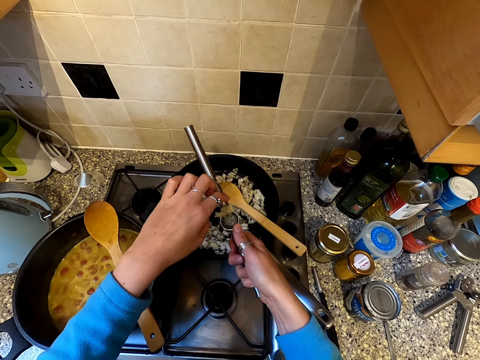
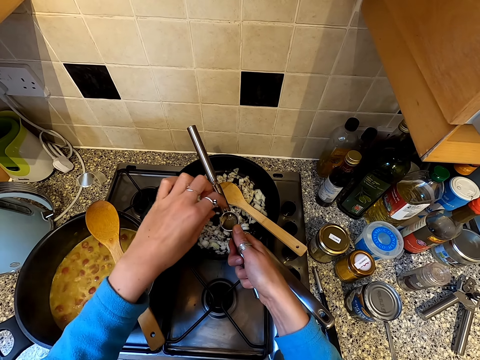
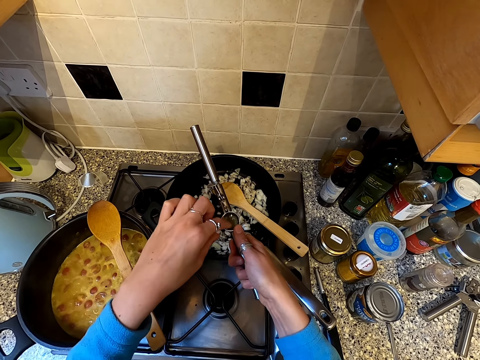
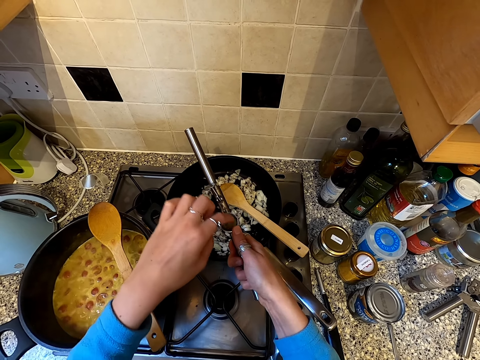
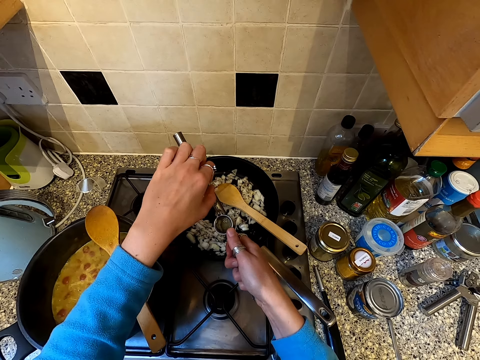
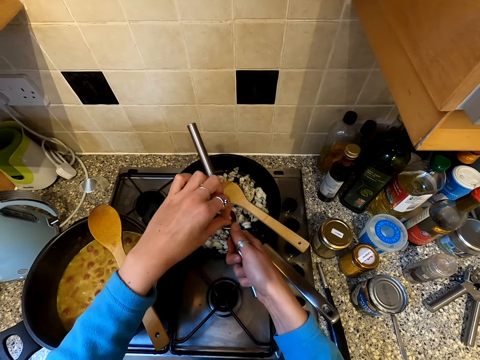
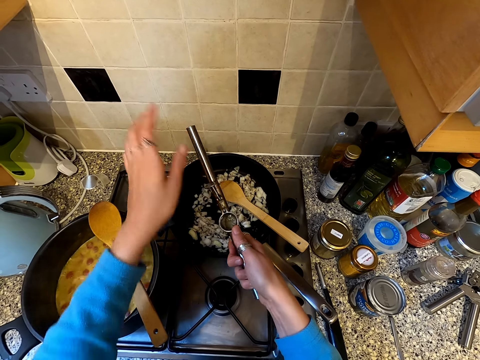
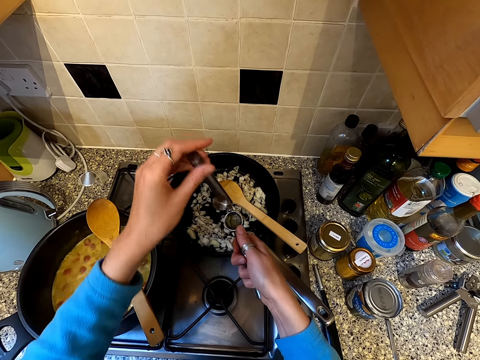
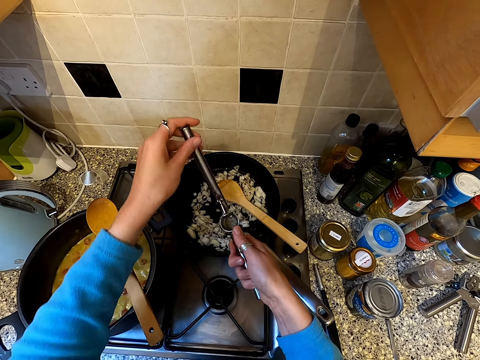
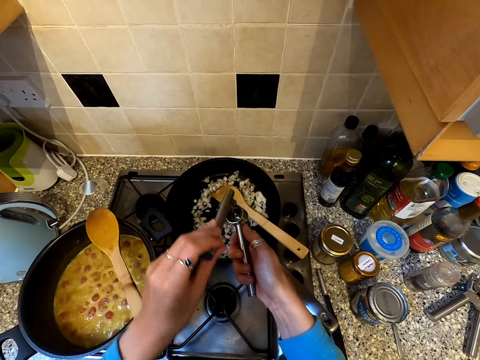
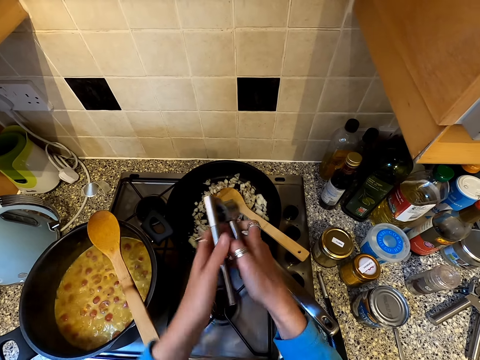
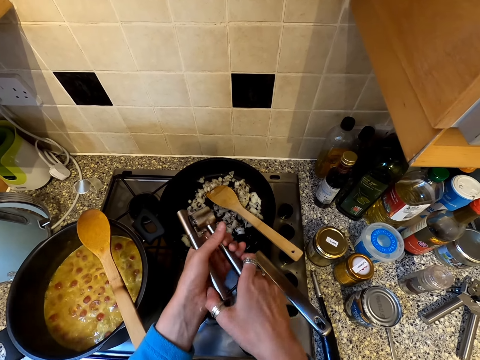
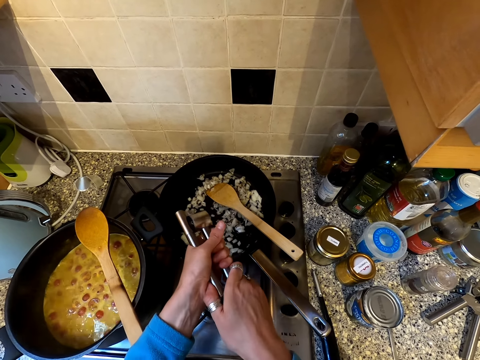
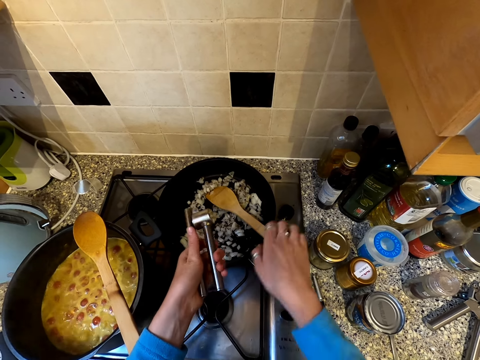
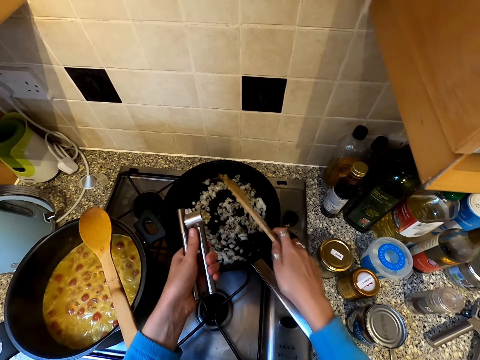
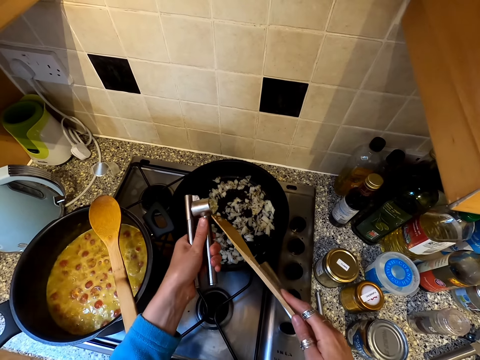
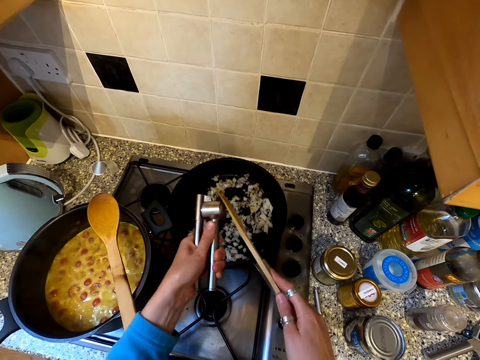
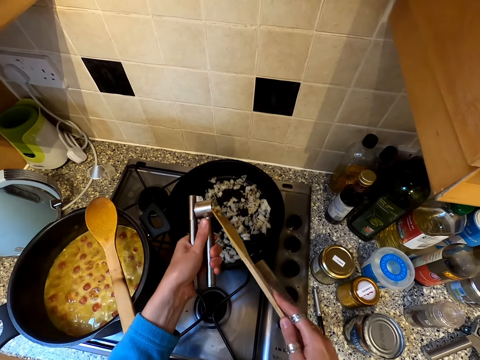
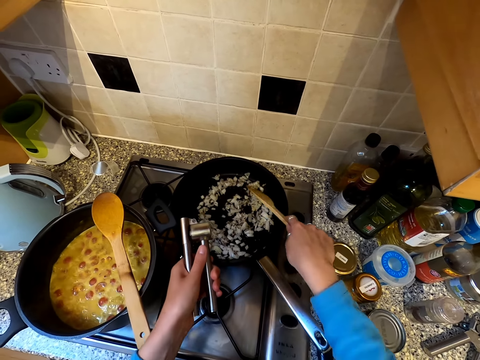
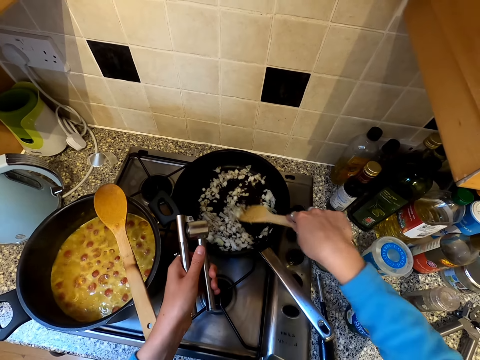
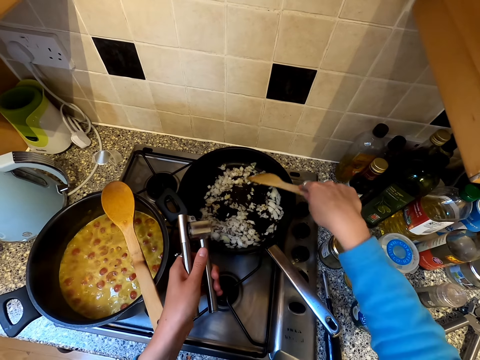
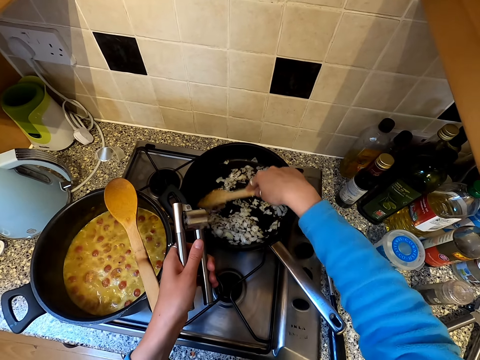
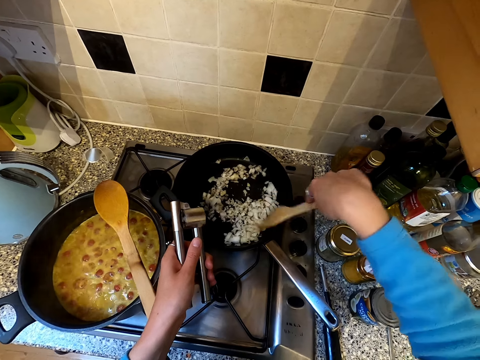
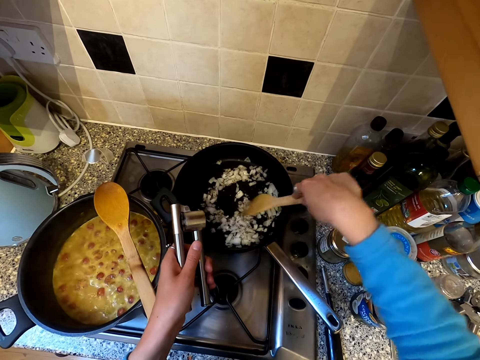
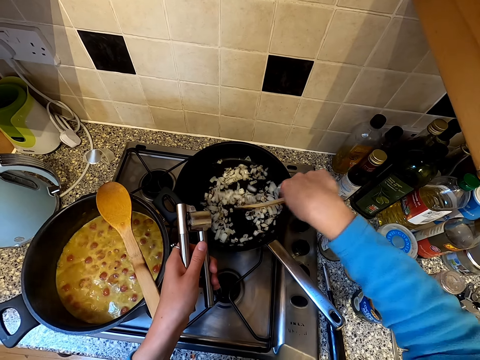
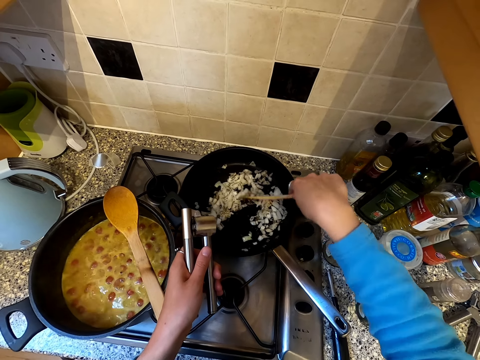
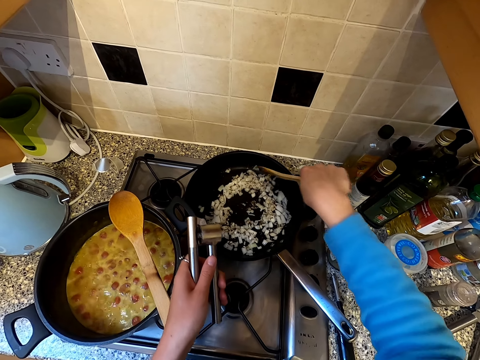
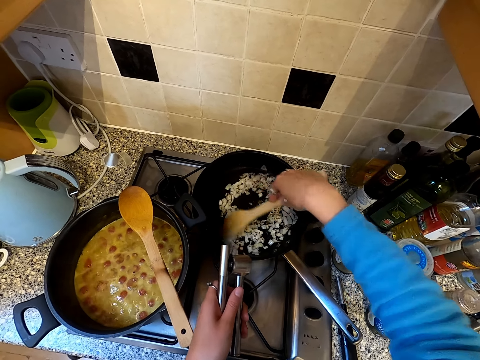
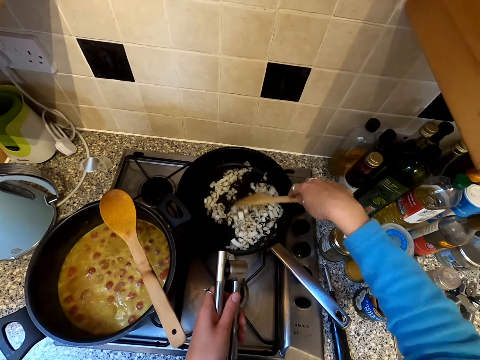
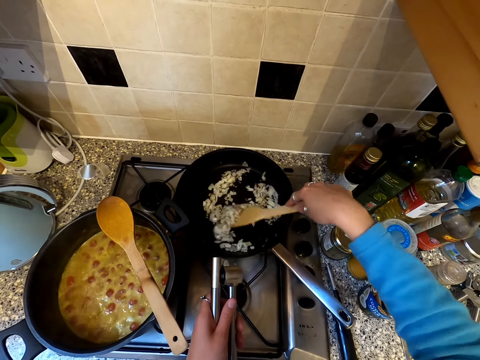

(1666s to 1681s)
The camera wearer adjusts garlic in the grater. They close the grater. They grate the garlic. They take the cooking stick. They take the garlic off the crusher. They stir the mixture in the cooking pot.

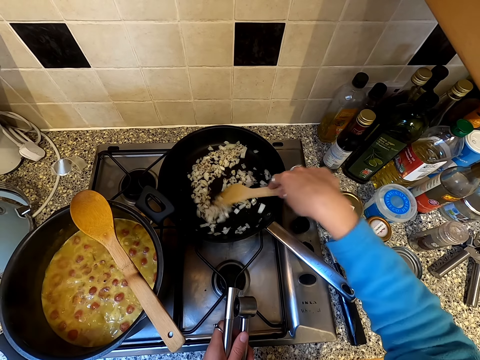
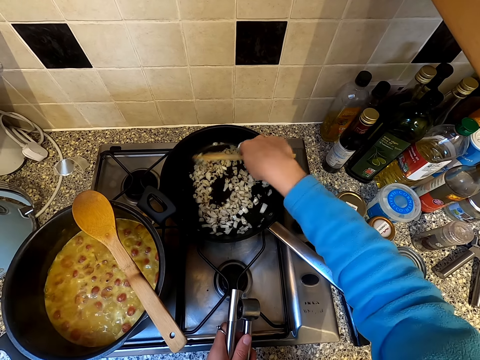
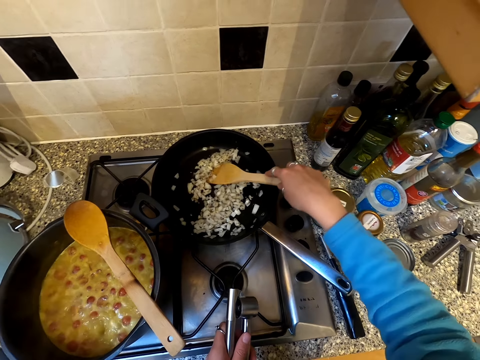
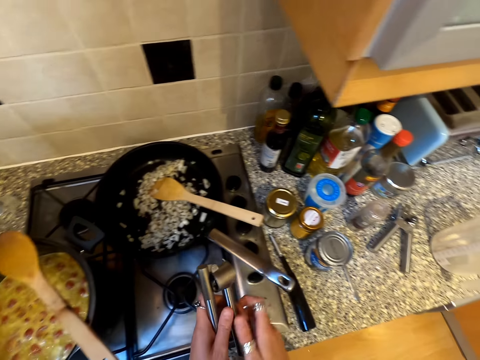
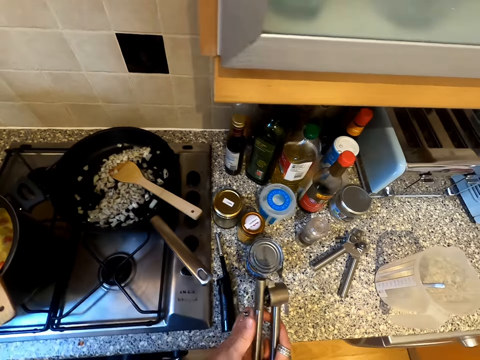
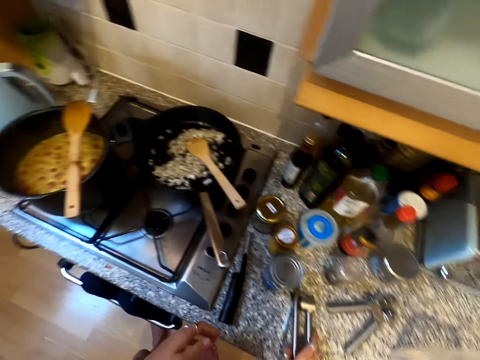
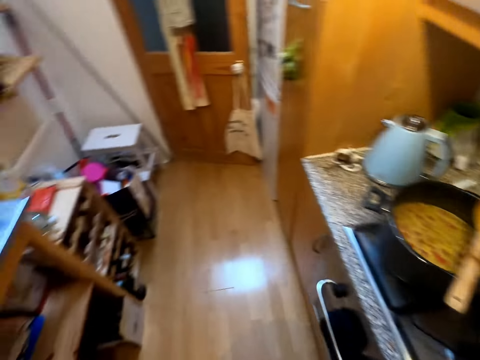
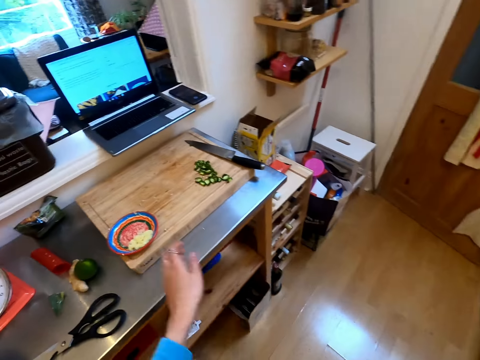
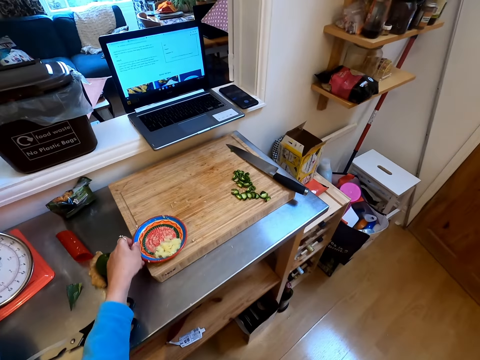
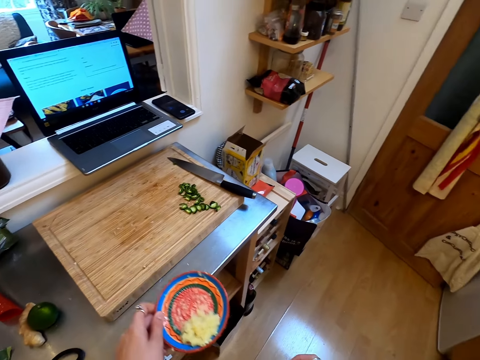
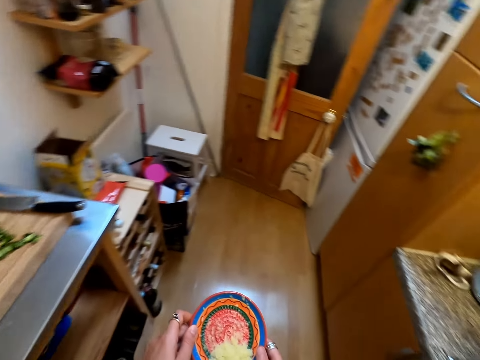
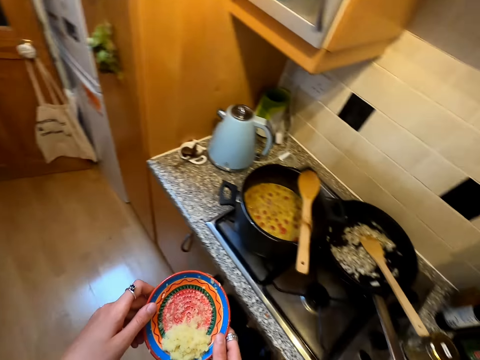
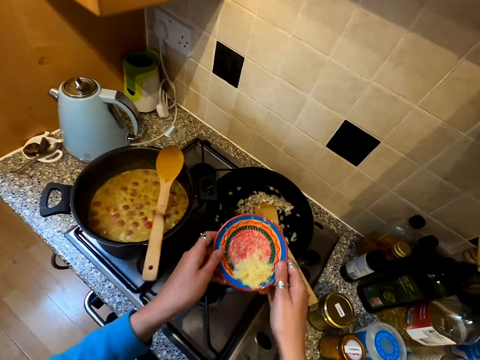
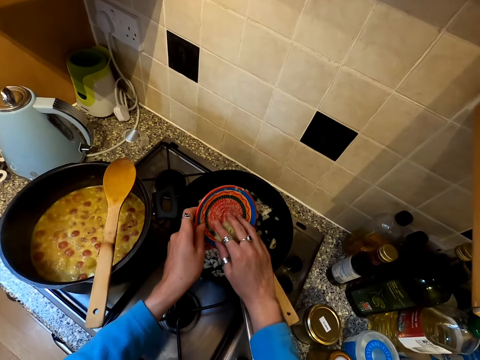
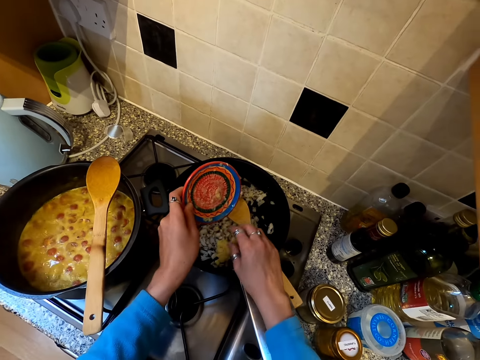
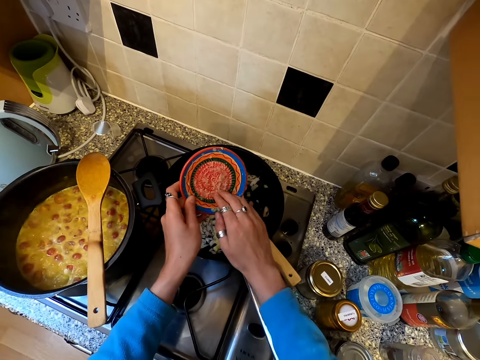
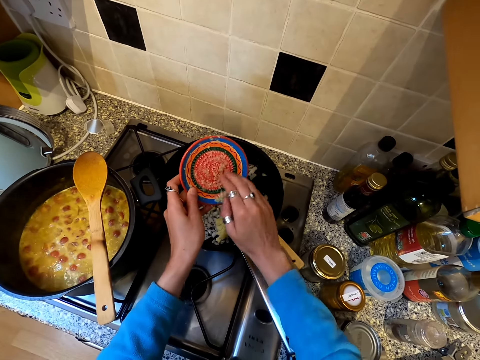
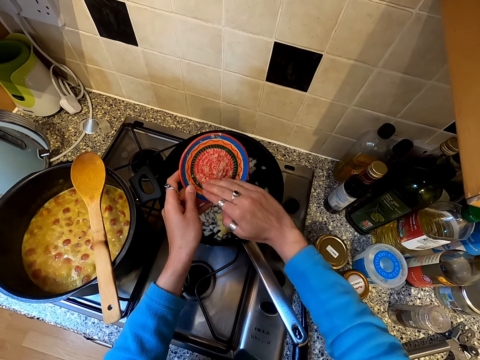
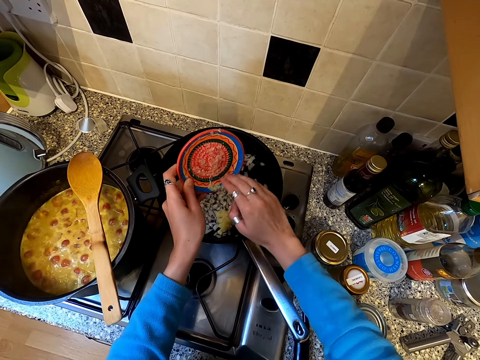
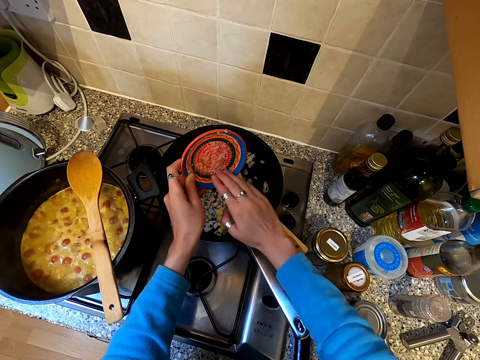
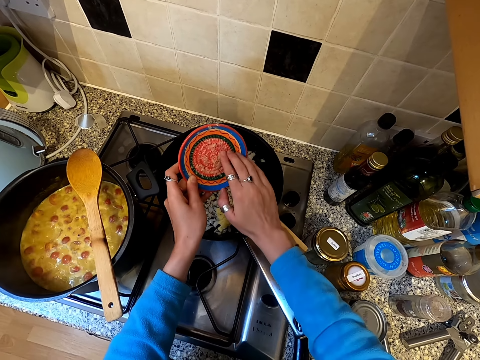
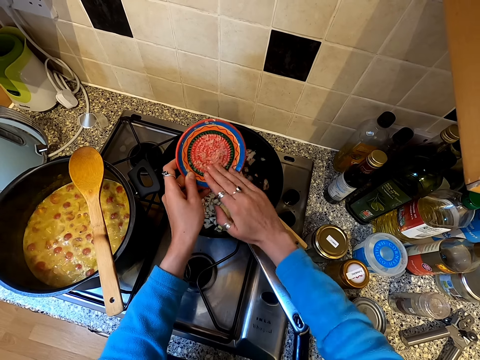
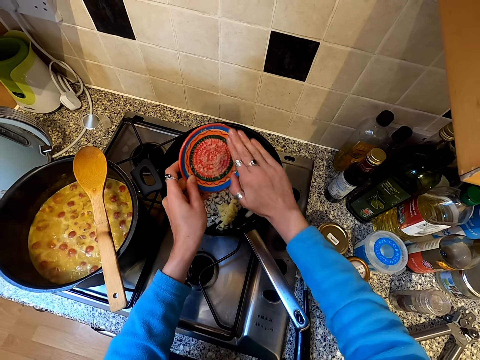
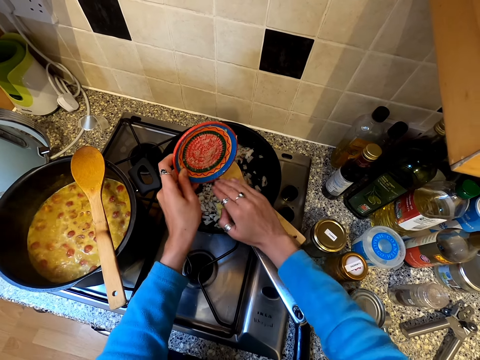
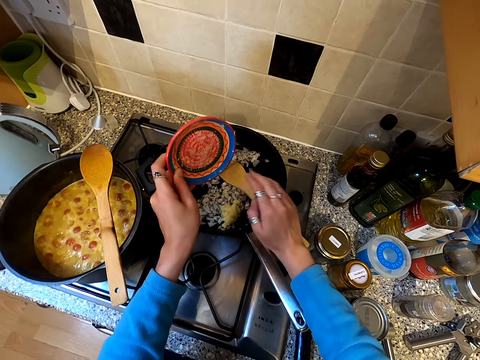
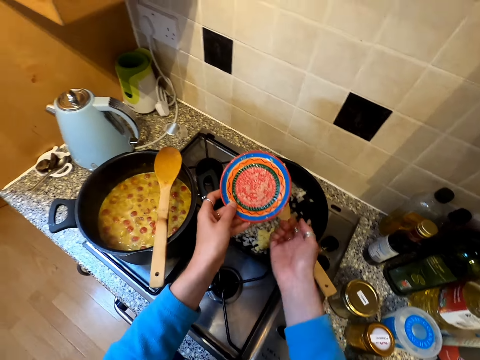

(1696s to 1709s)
The camera wearer drops the cooking stick in the cooking pot. They put the grater on the kitchen slab. They walk in the kitchen. They pick up a plate. They walk in the kitchen. They add ginger in the cooking pot. They scrape off the ginger on the plate.
